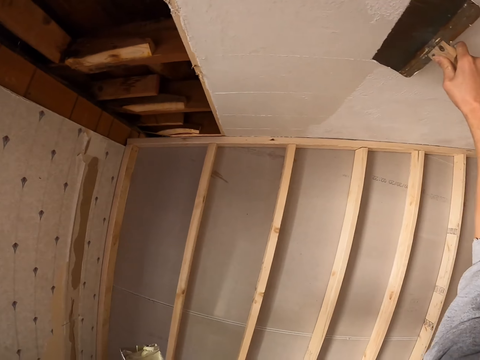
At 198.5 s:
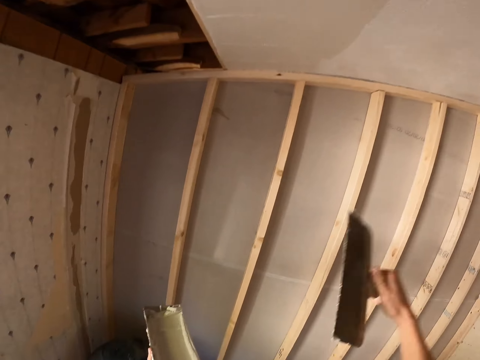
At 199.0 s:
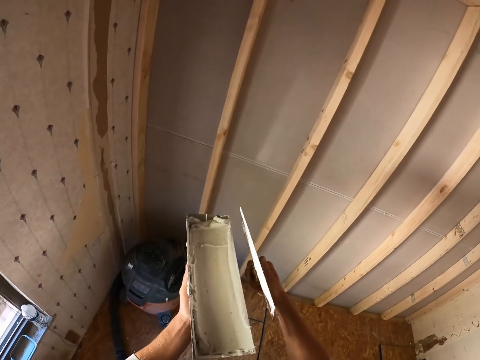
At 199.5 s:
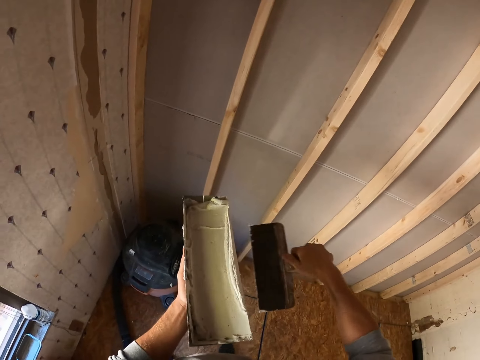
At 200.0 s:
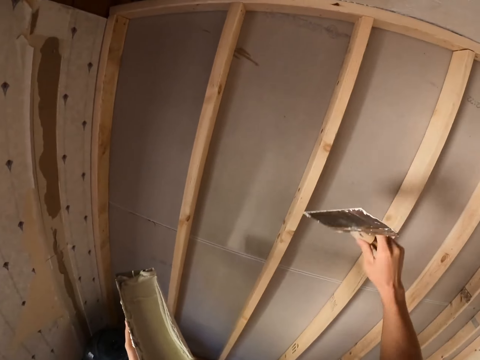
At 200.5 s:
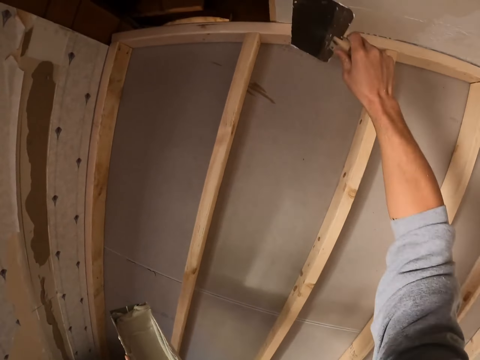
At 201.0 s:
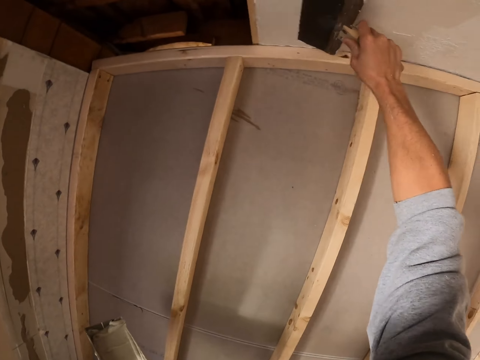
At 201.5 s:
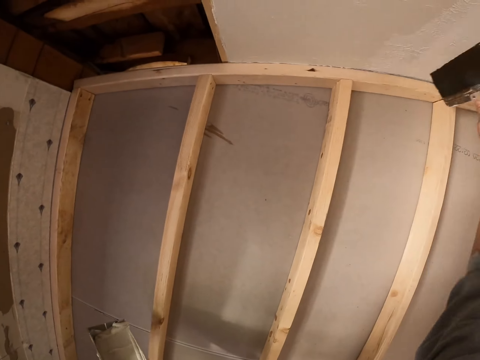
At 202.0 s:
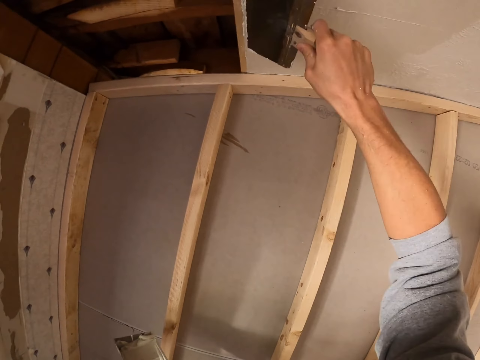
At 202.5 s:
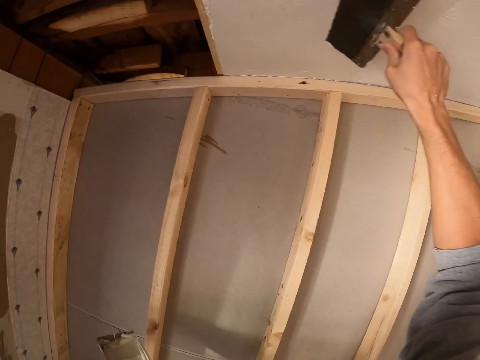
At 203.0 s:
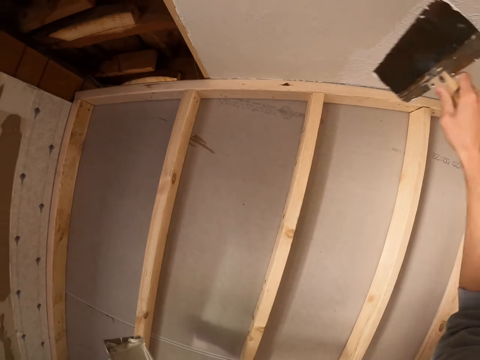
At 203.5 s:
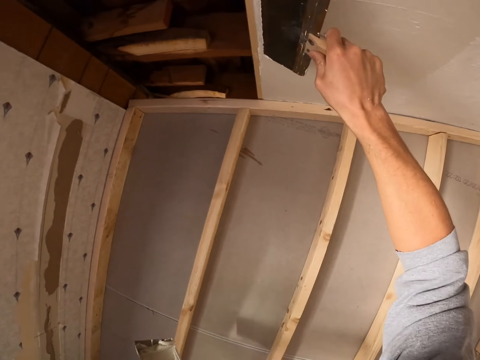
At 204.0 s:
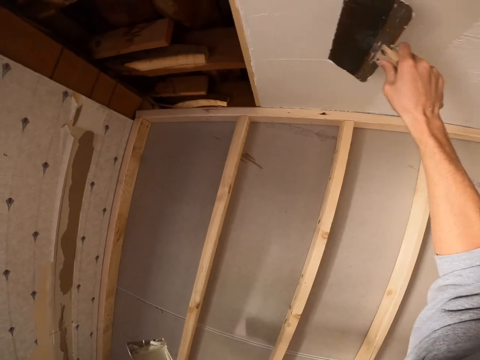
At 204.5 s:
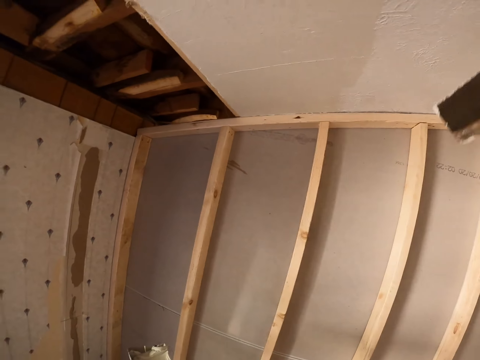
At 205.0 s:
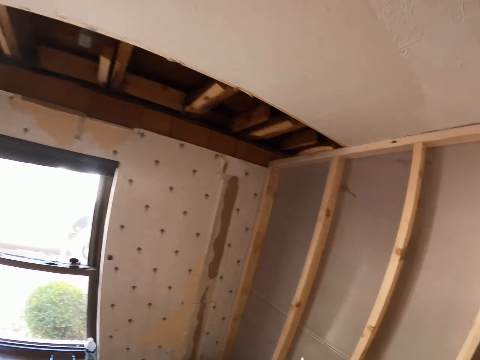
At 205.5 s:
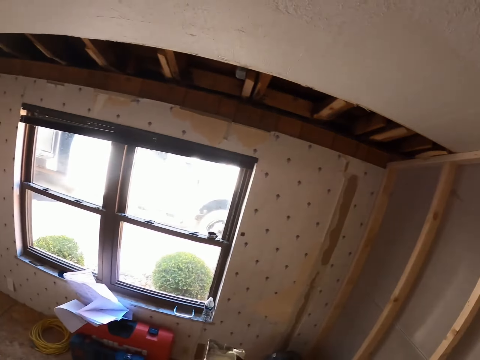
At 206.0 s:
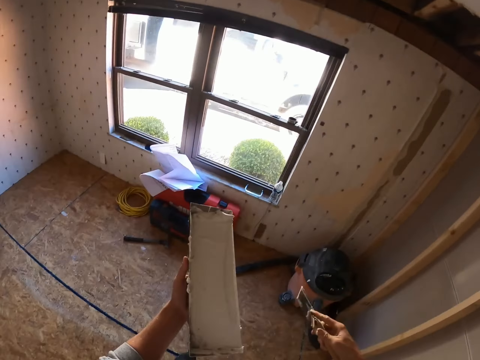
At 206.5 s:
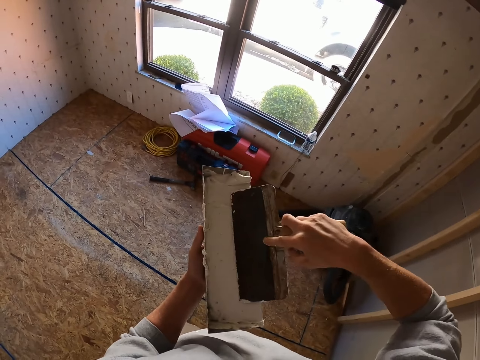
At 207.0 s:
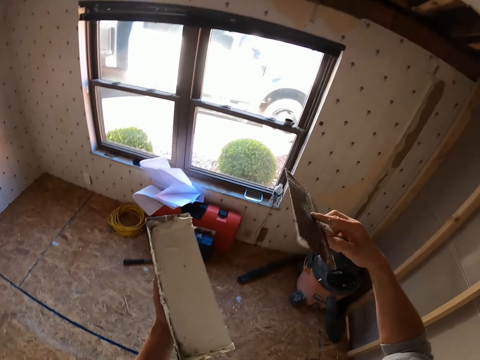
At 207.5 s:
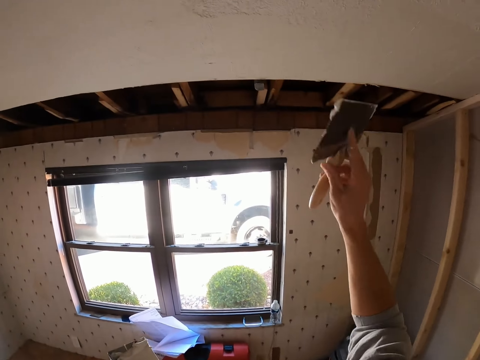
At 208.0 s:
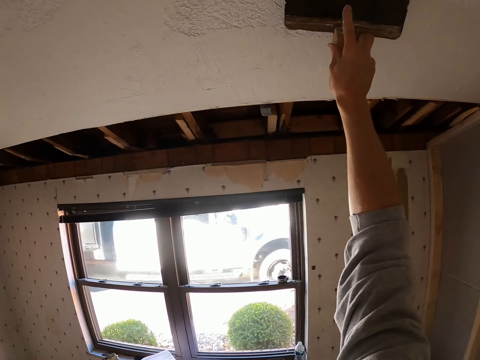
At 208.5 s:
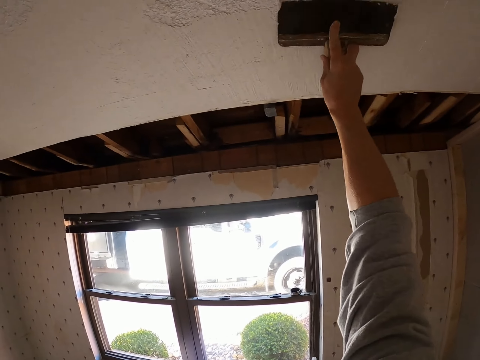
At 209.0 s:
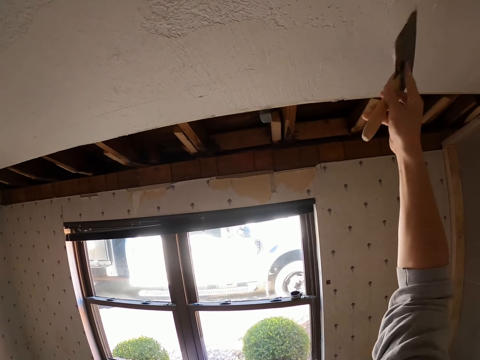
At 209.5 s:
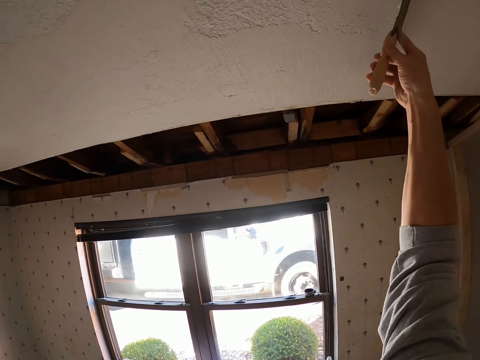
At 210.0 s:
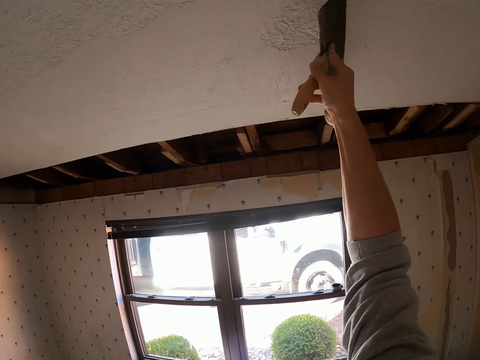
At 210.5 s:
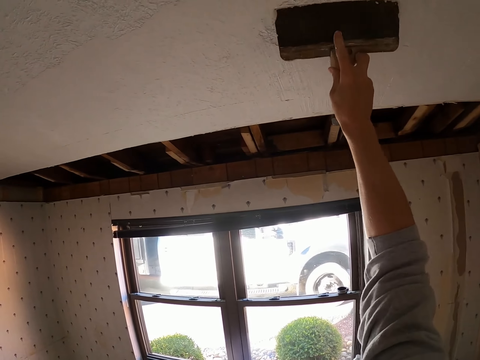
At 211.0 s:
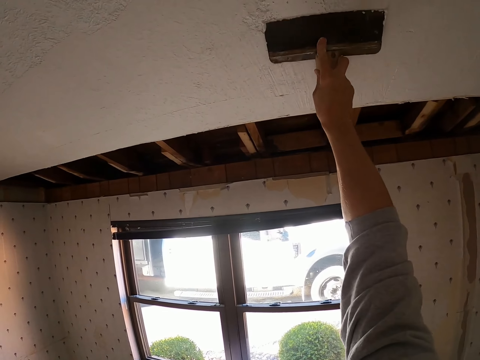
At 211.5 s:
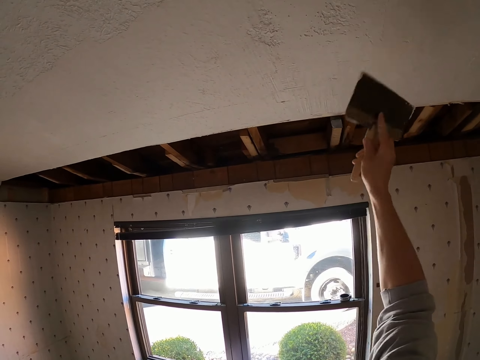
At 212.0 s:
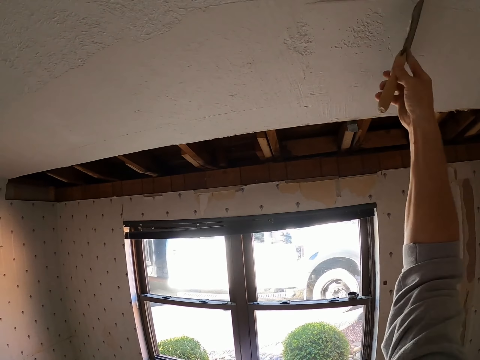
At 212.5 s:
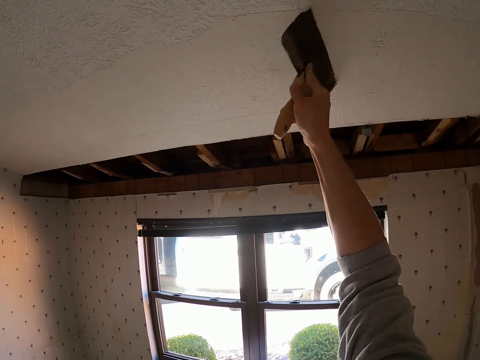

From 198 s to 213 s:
The camera wearer wipes the spatula on the paint holder. They paint the ceiling board. They wipe the spatula on the paint holder. They take the paint. They paint the ceiling board.

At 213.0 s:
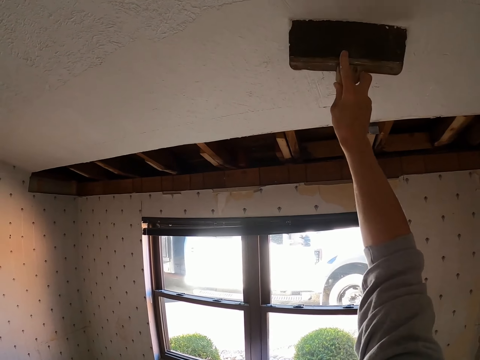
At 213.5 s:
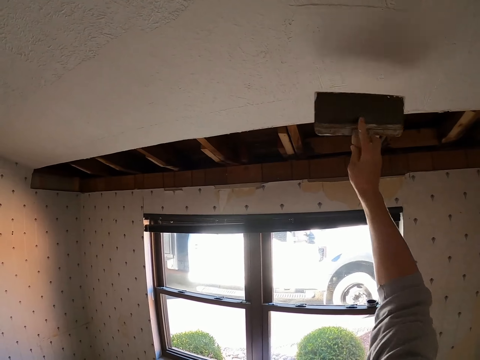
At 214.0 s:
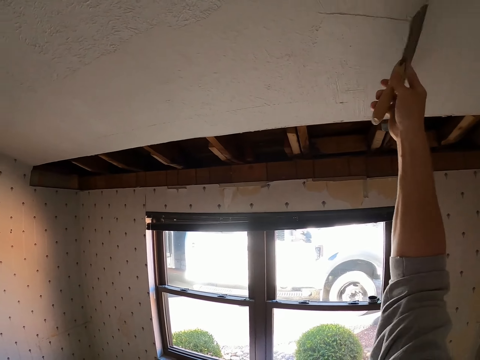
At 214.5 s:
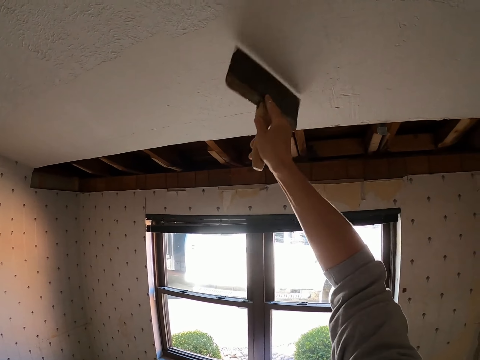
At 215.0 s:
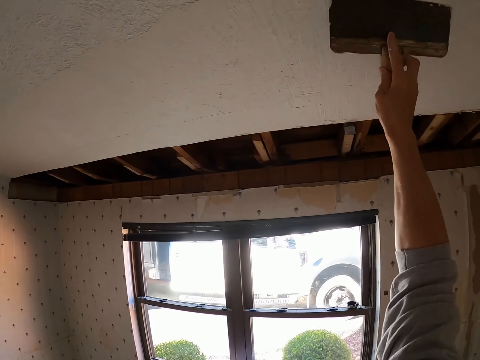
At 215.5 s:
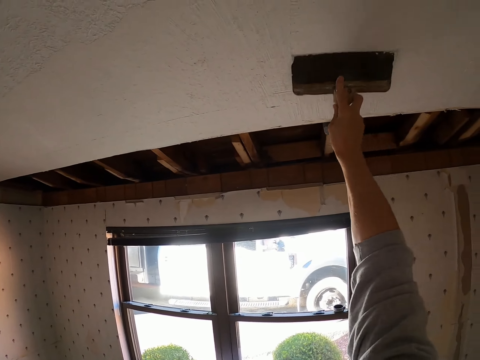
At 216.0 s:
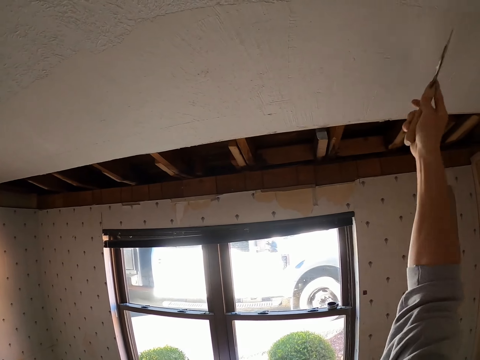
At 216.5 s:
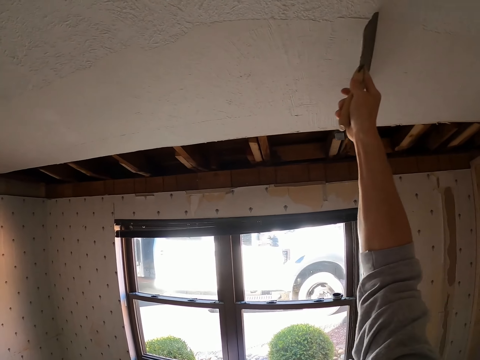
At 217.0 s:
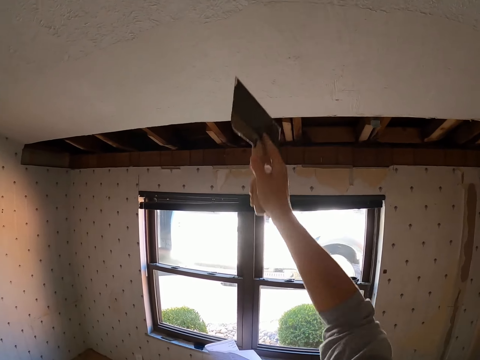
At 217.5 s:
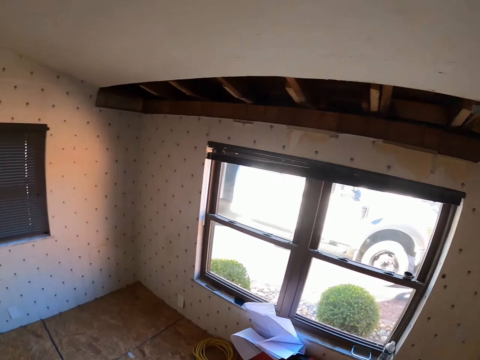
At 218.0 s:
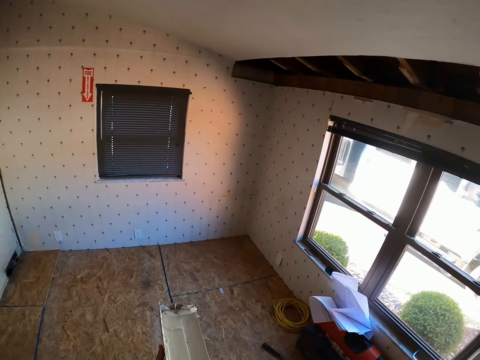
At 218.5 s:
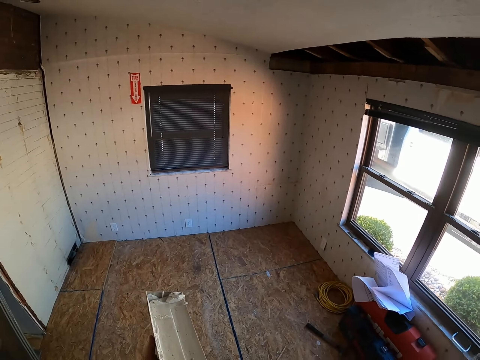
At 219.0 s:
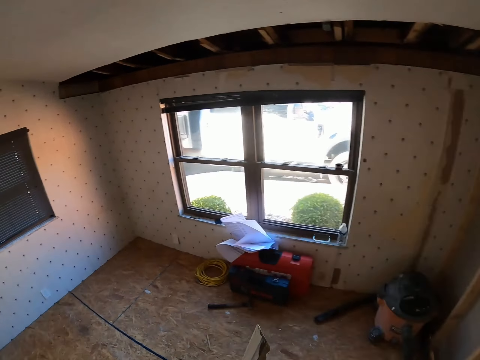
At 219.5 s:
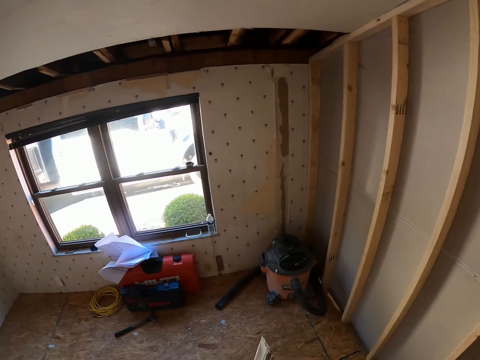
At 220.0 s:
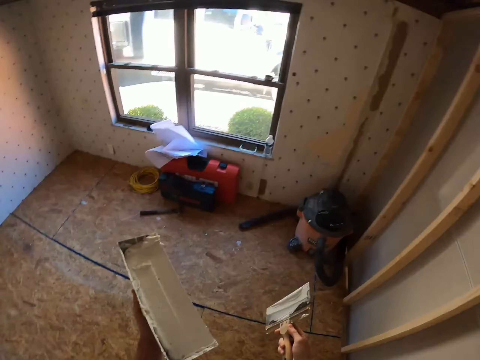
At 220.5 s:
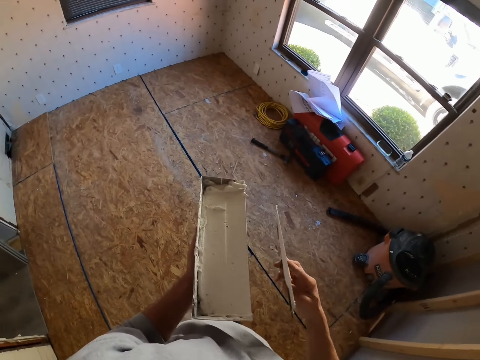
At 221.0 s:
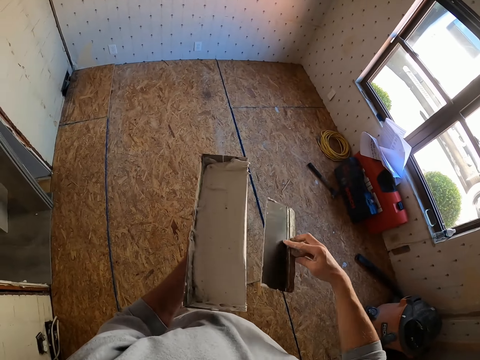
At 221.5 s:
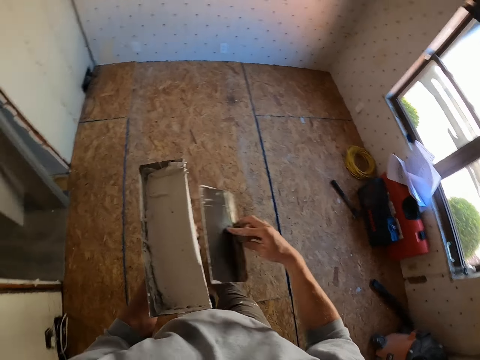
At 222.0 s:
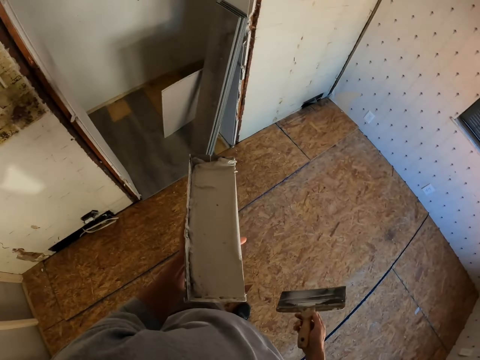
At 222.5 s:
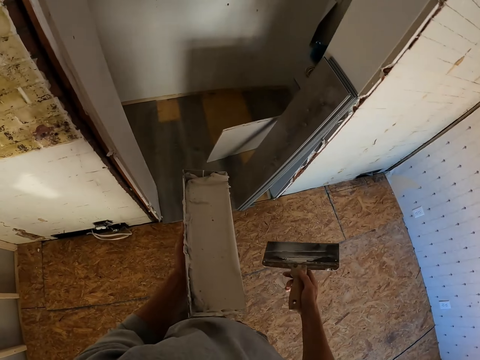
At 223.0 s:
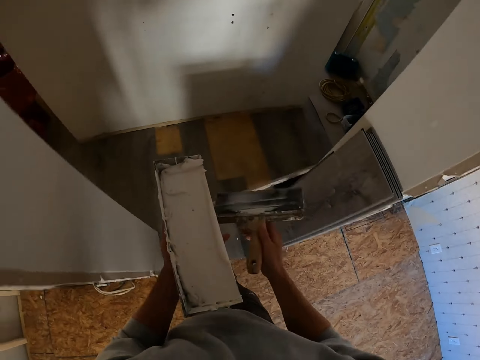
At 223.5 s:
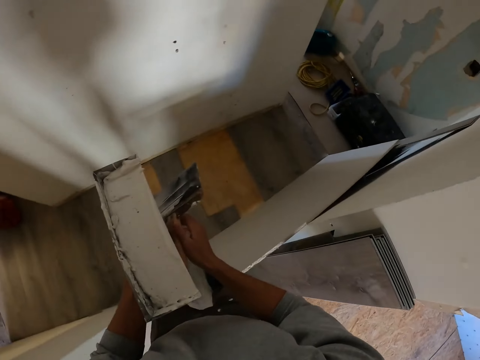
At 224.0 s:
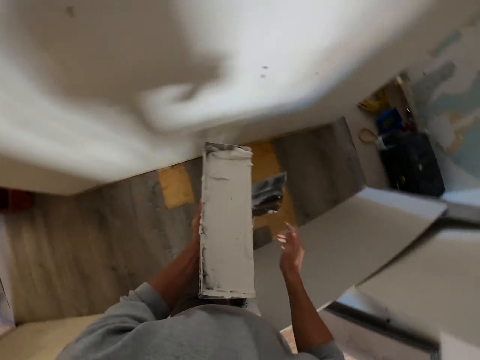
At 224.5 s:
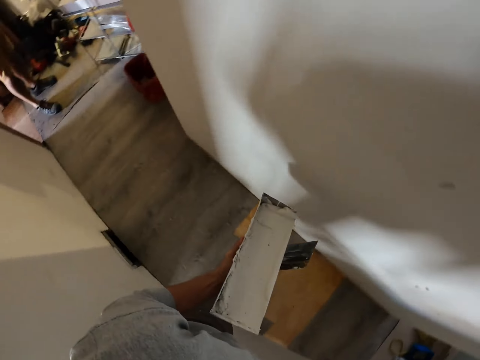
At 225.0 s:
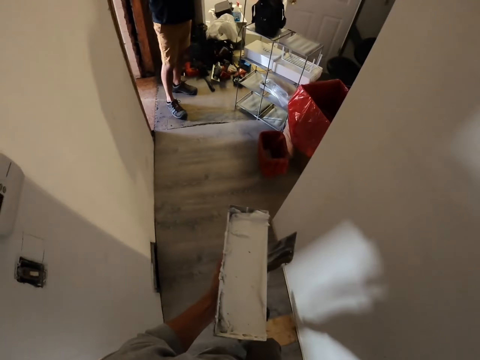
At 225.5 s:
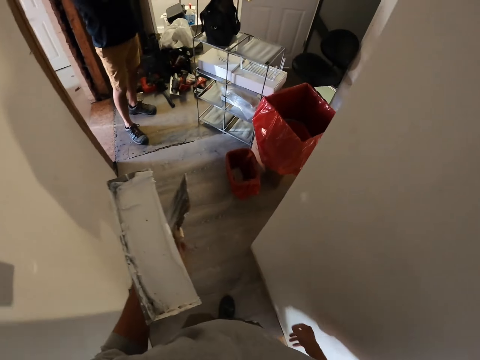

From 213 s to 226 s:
The camera wearer looks around. They take the holder and flat and walk in the house.
